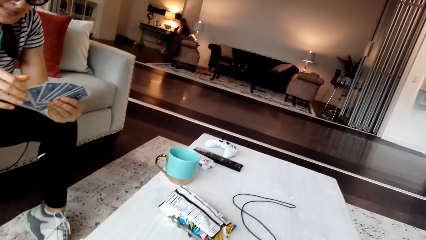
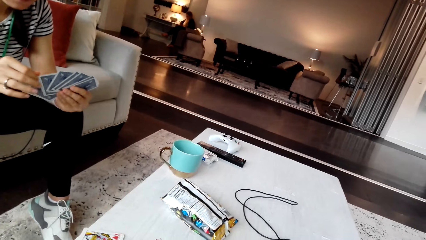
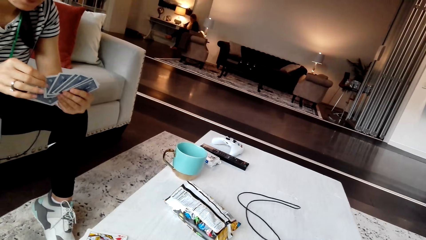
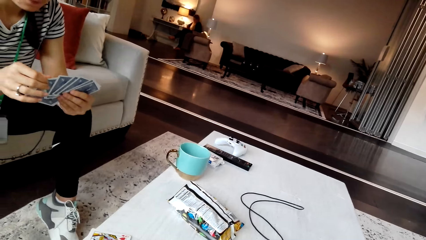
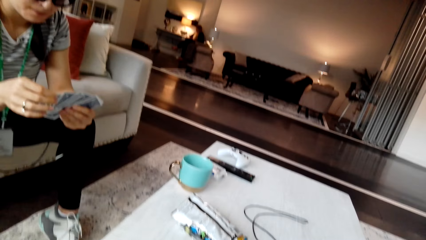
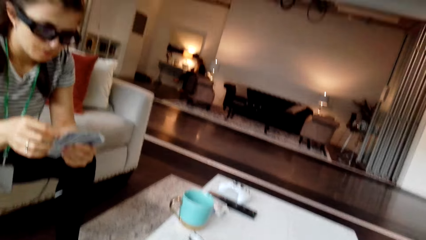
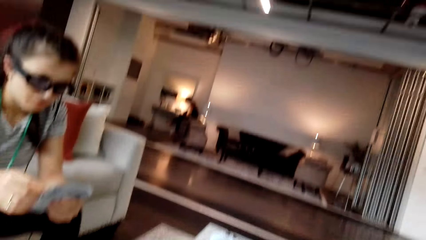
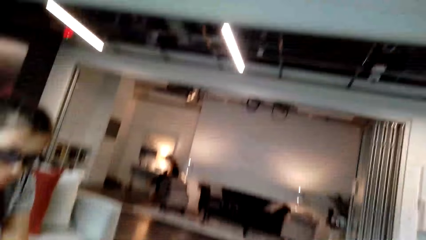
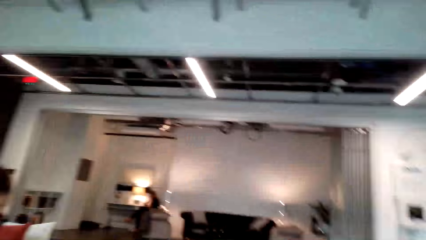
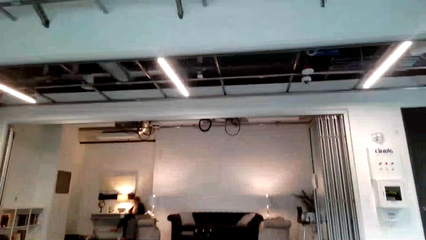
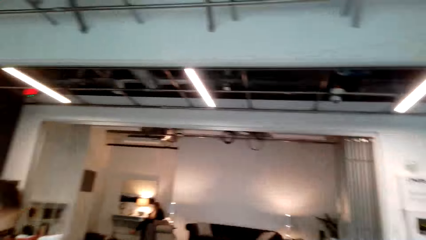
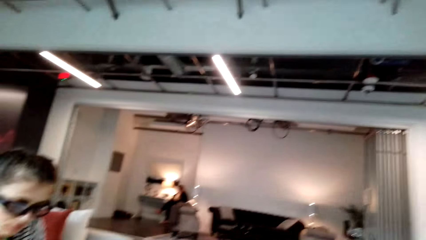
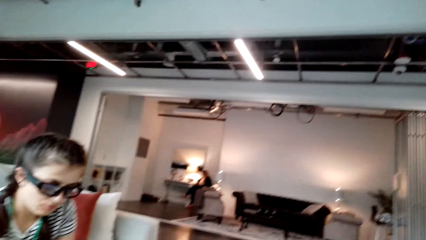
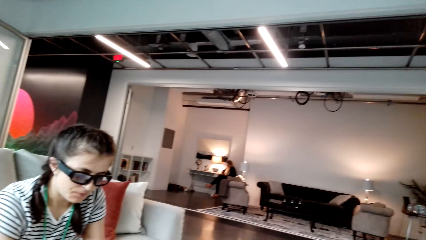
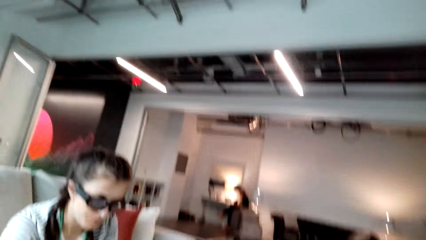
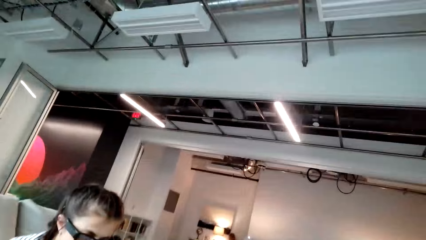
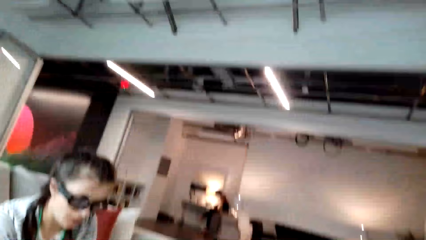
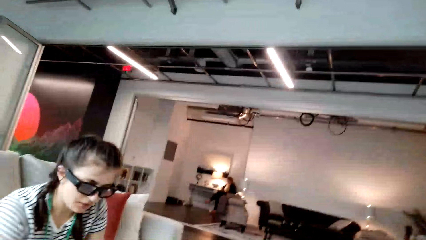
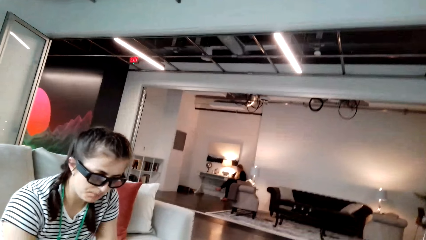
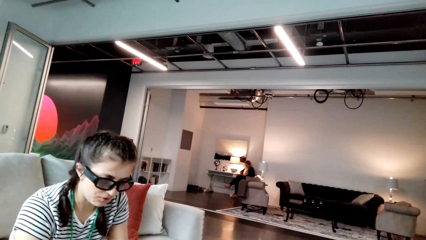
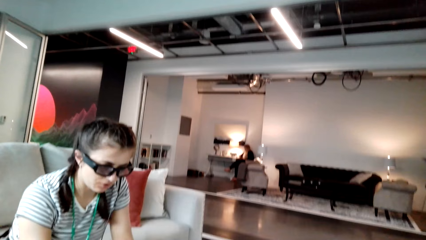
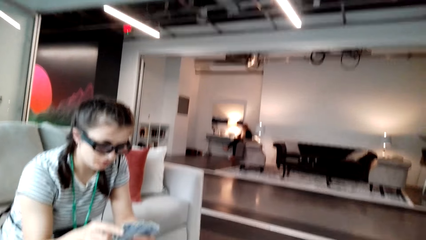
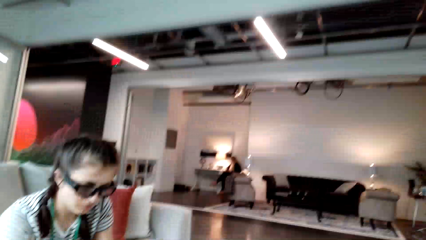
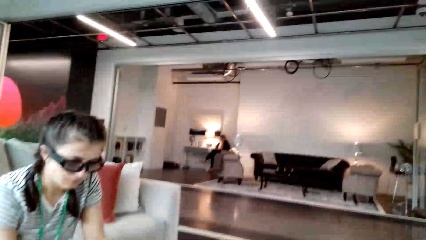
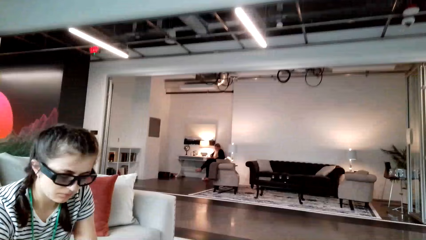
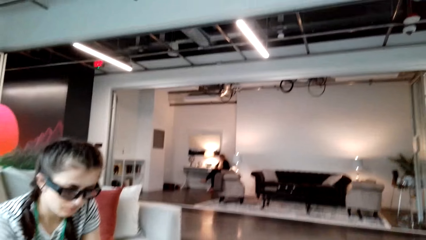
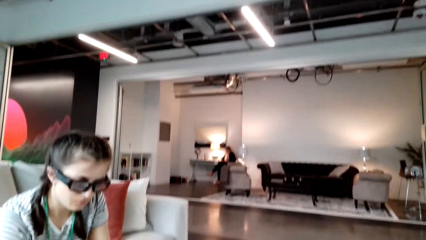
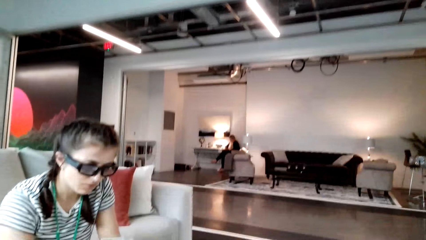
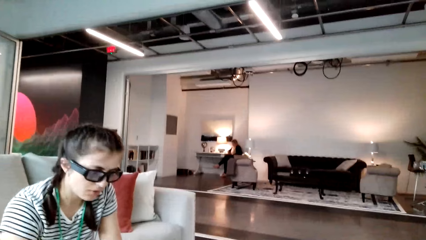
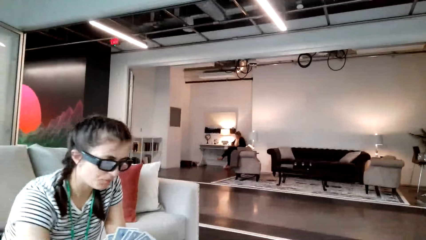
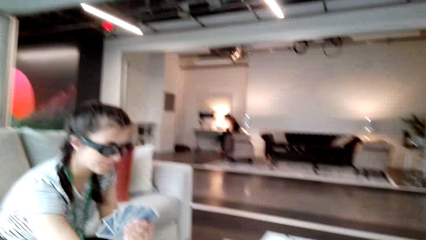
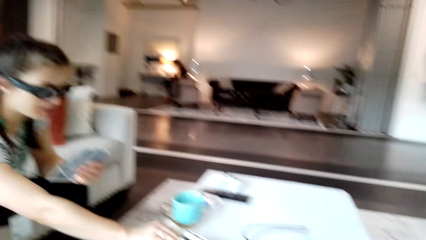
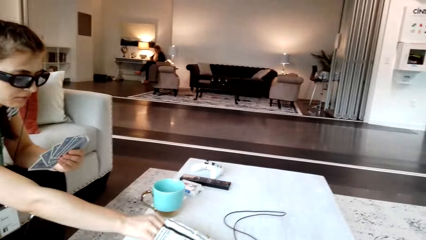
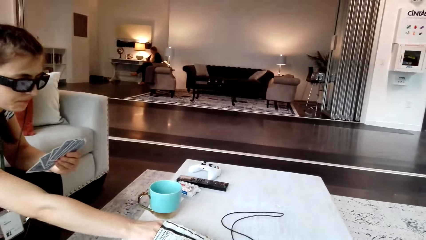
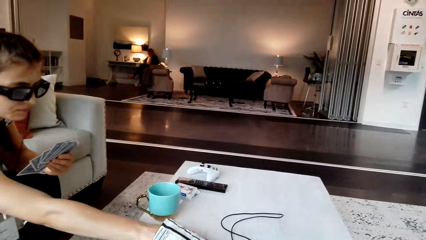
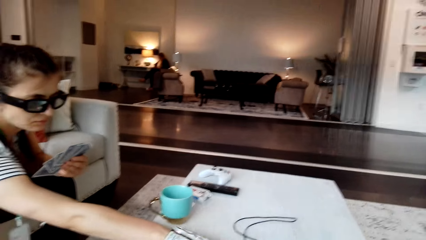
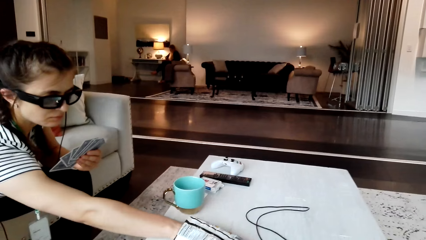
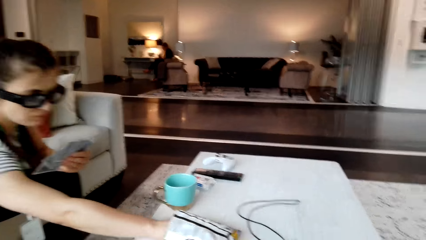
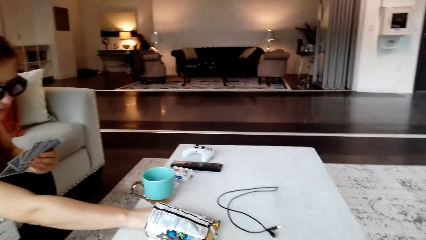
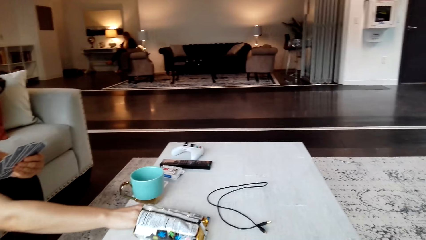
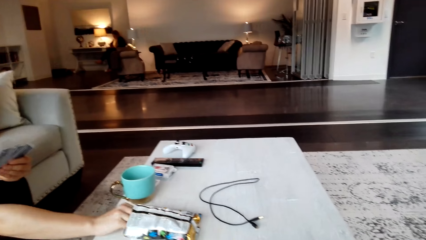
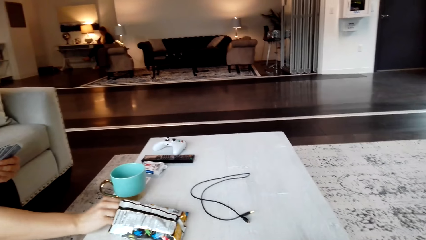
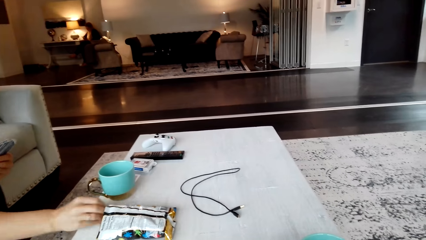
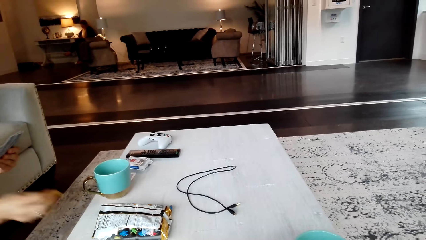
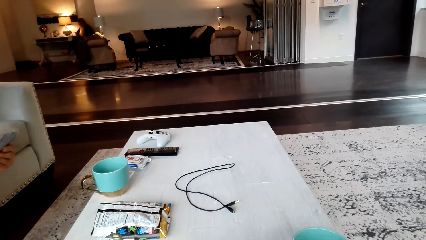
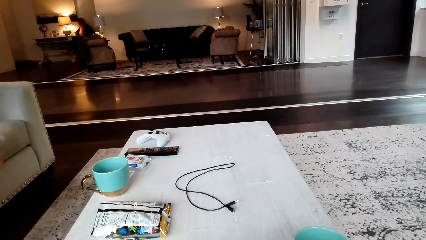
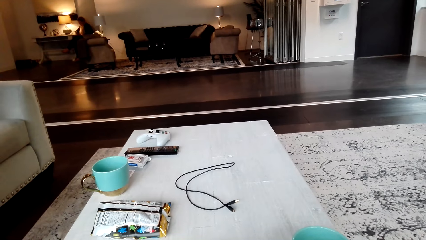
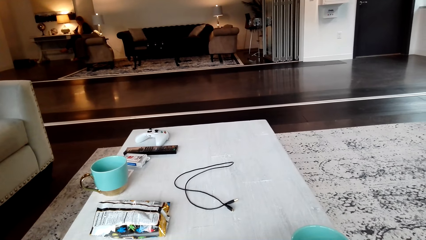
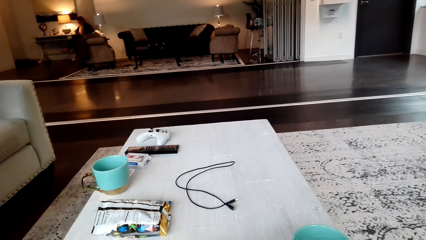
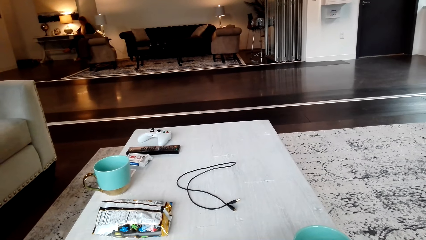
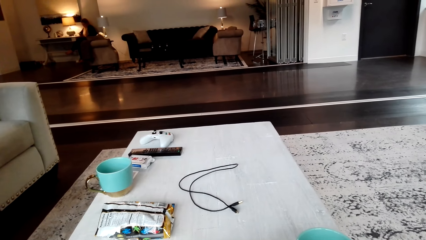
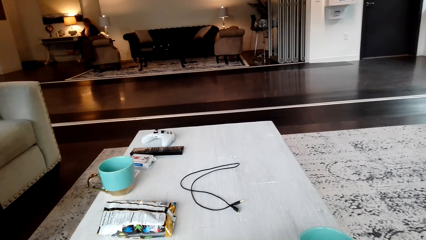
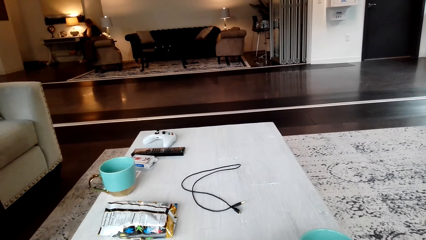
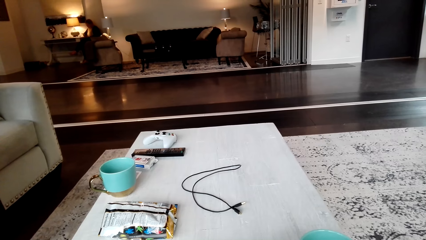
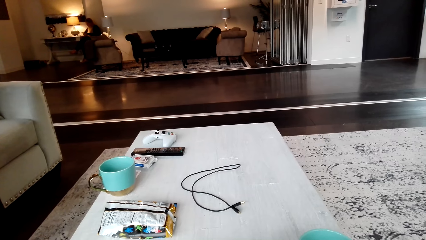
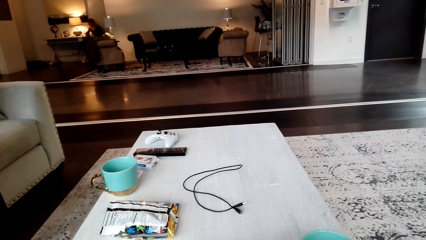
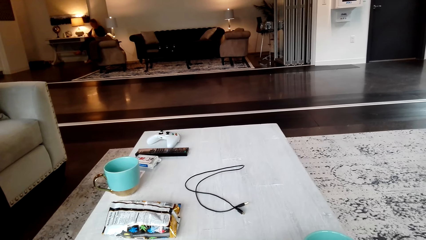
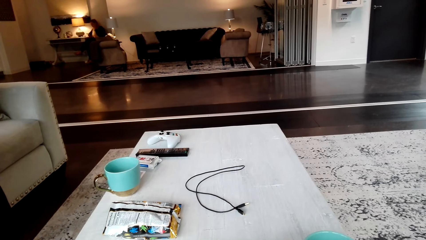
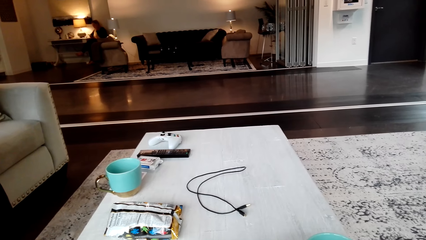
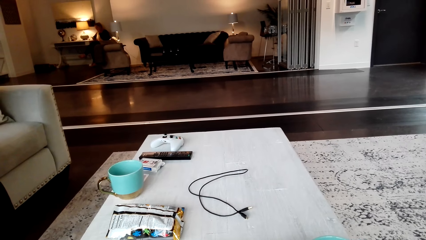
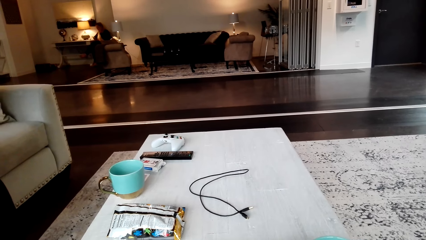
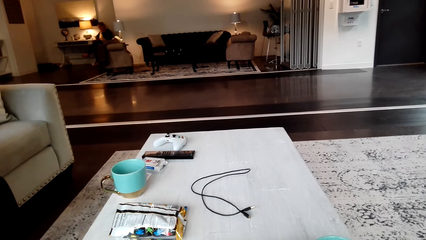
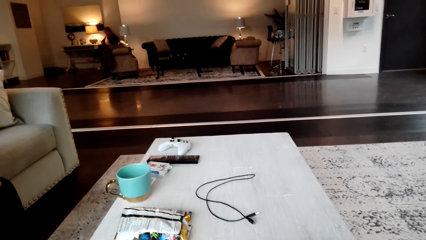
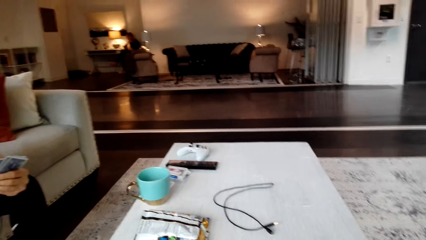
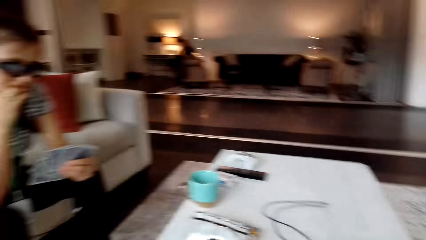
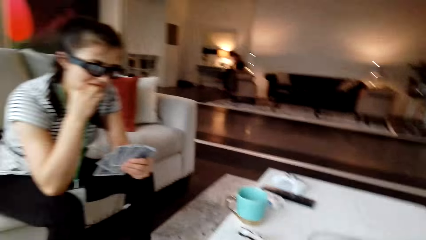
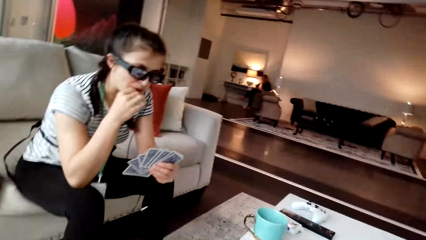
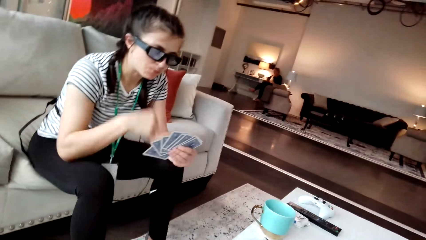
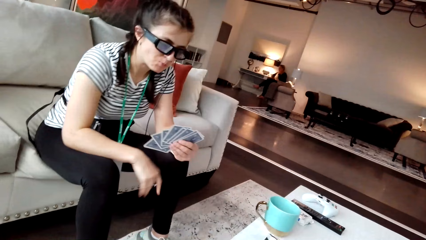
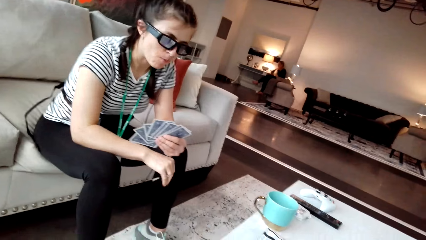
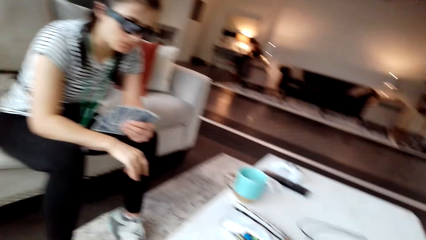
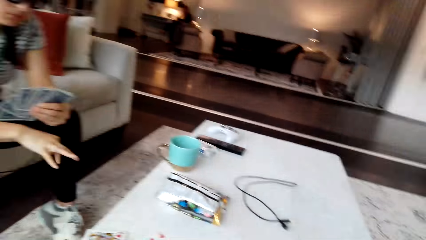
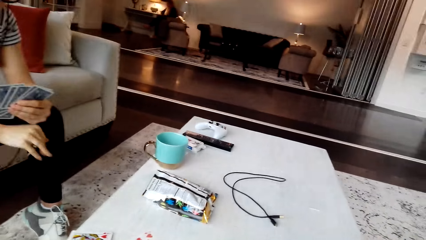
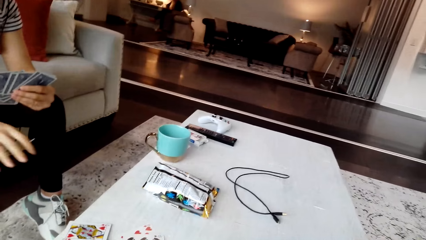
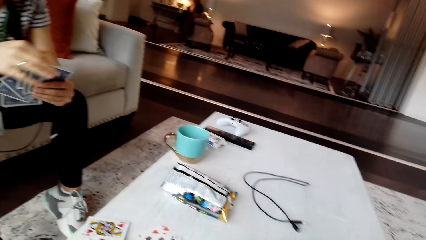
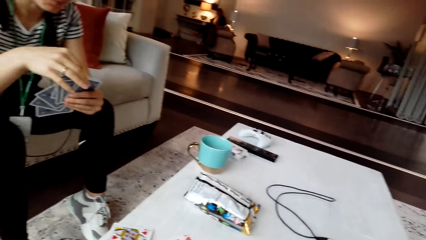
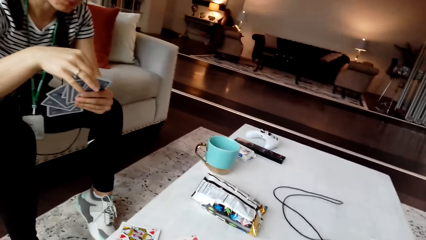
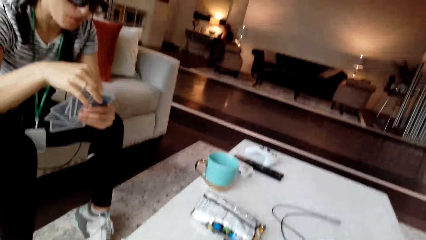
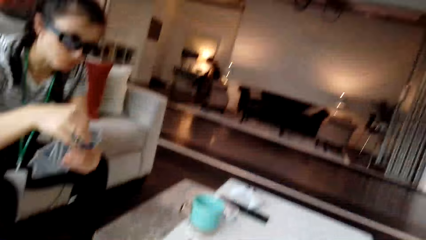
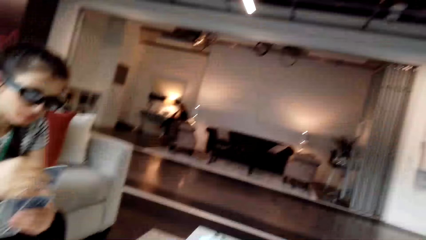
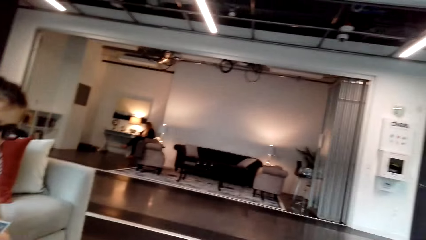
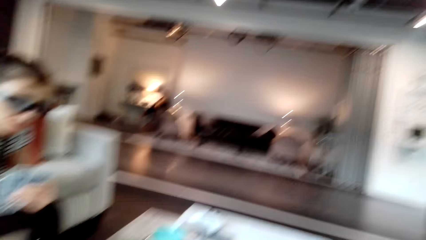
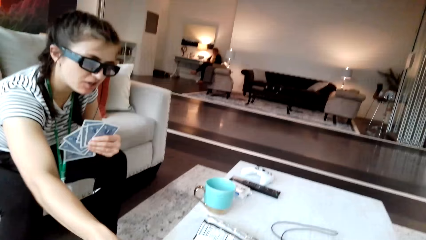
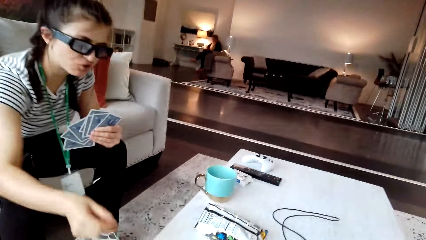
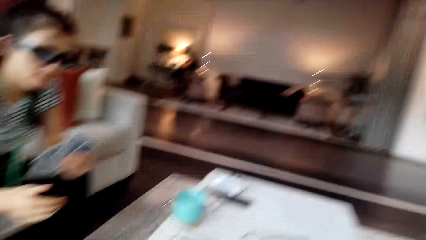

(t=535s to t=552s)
A woman arranges cards on the hands and touches the cards. The camera wearer looks up and looks around. The woman interacts with the camera wearer. The woman removes crisps from the packet. The camera wearer looks down and looks at the table. They look around. The woman puts the hand down, takes a card and places down the card.
